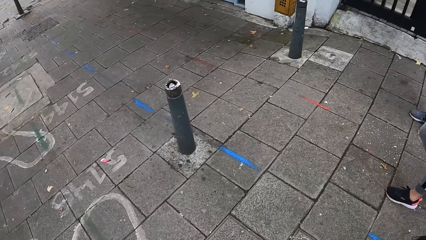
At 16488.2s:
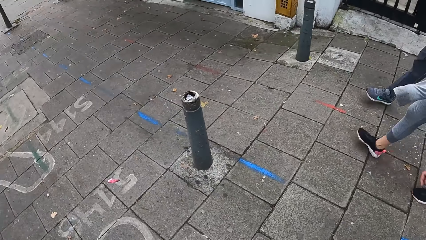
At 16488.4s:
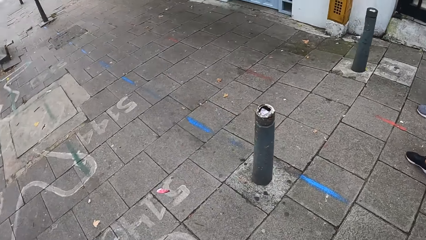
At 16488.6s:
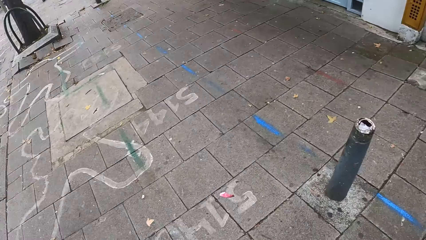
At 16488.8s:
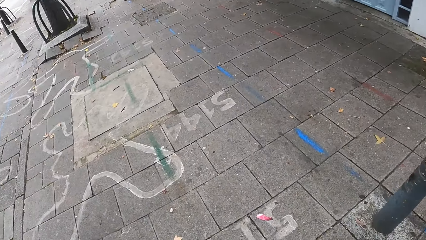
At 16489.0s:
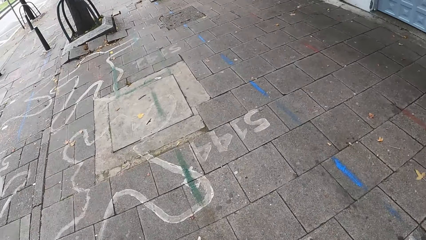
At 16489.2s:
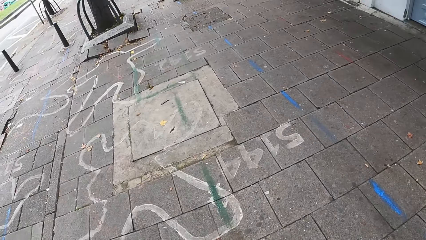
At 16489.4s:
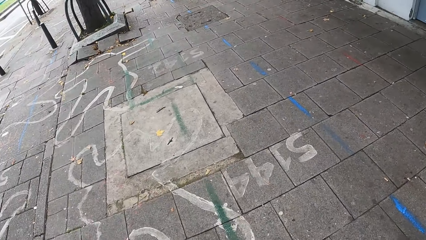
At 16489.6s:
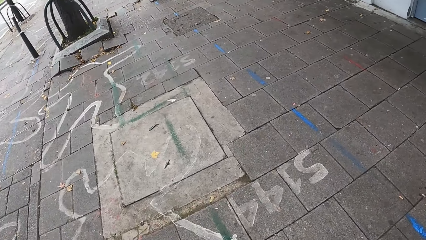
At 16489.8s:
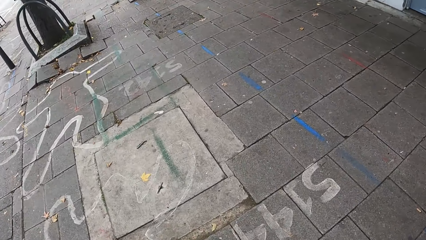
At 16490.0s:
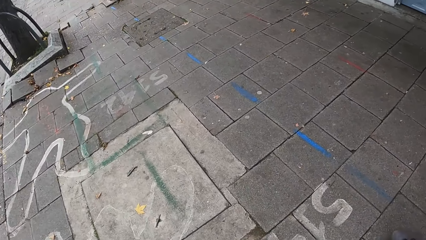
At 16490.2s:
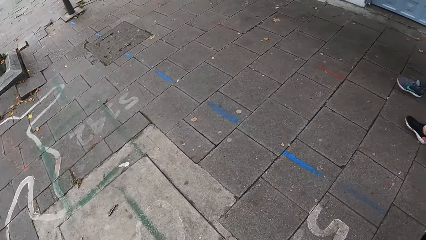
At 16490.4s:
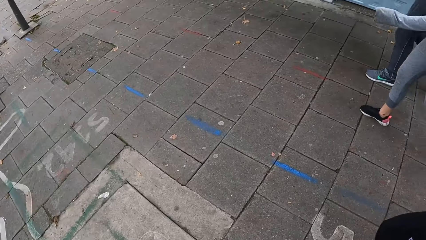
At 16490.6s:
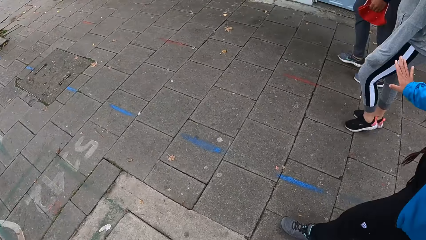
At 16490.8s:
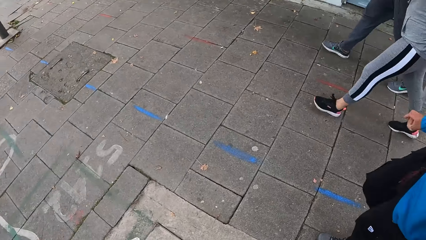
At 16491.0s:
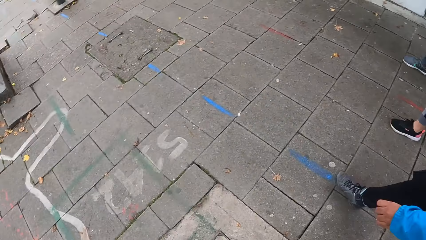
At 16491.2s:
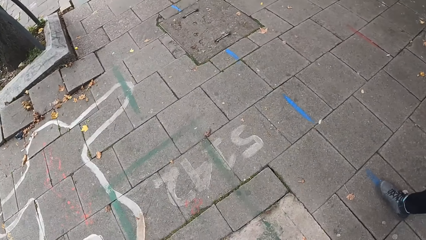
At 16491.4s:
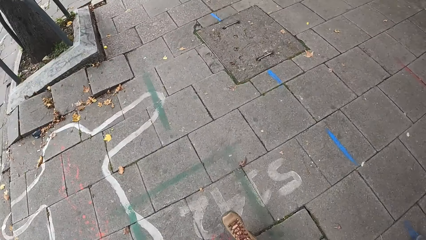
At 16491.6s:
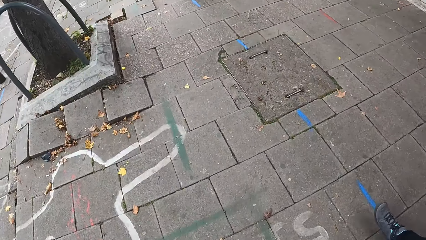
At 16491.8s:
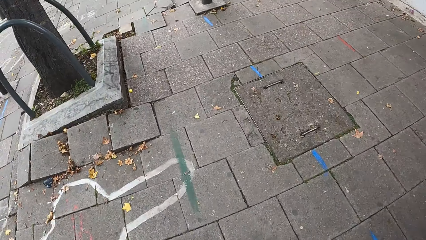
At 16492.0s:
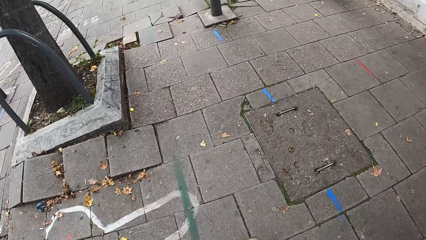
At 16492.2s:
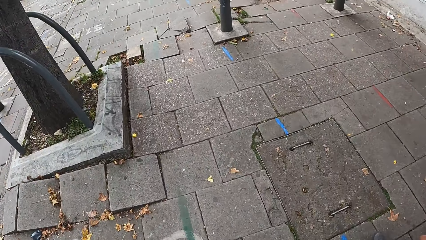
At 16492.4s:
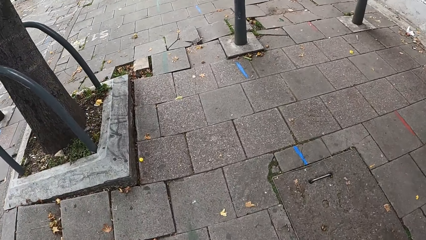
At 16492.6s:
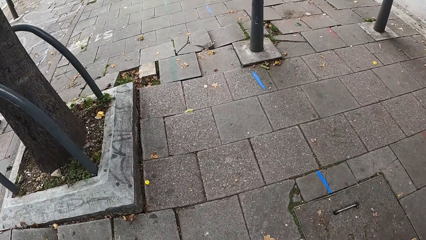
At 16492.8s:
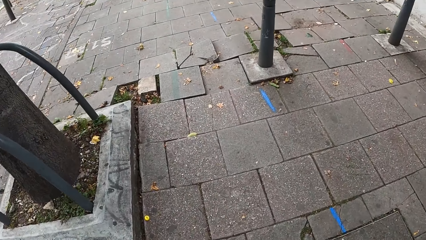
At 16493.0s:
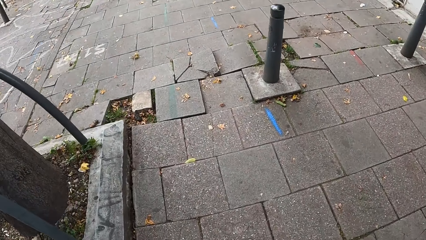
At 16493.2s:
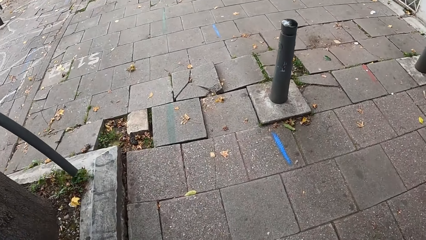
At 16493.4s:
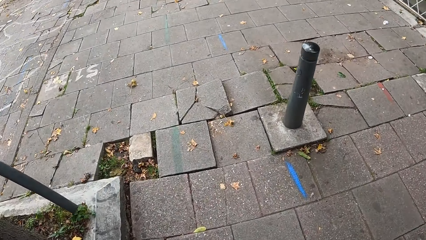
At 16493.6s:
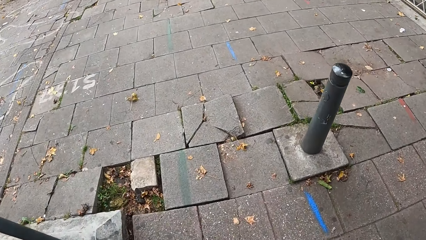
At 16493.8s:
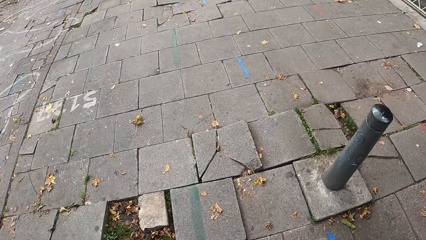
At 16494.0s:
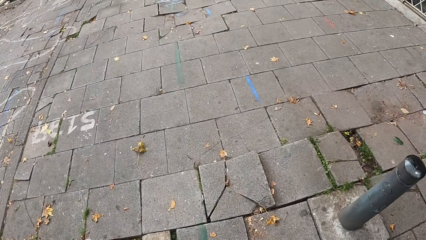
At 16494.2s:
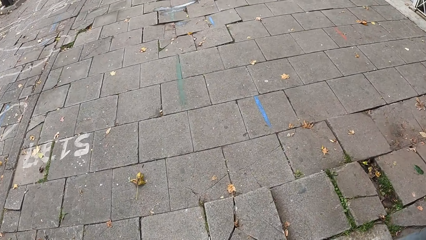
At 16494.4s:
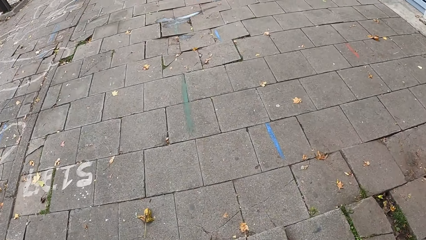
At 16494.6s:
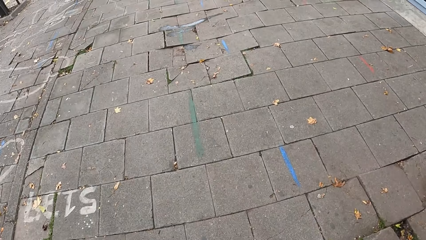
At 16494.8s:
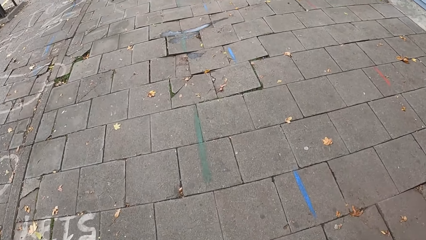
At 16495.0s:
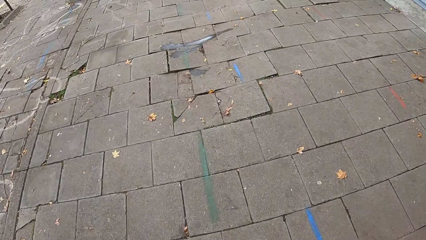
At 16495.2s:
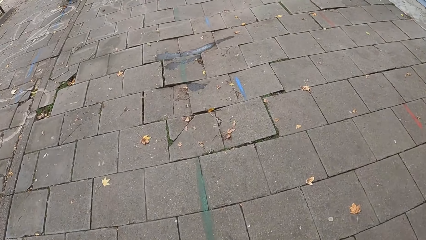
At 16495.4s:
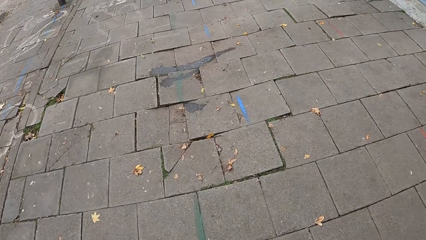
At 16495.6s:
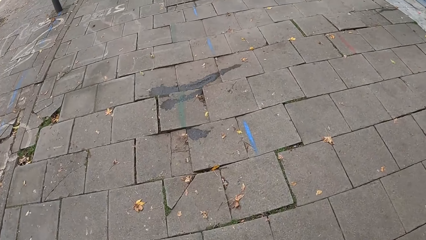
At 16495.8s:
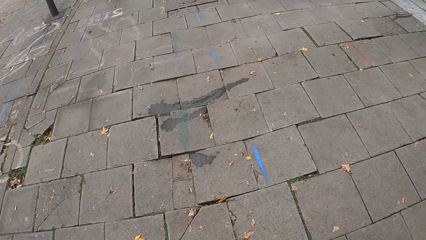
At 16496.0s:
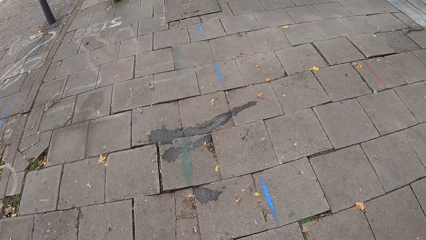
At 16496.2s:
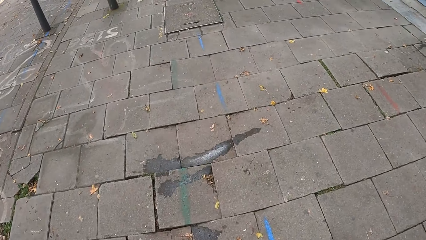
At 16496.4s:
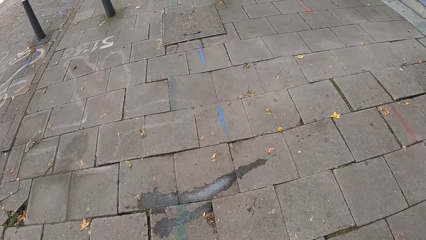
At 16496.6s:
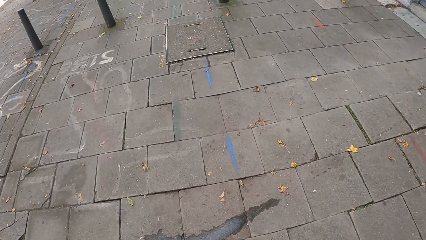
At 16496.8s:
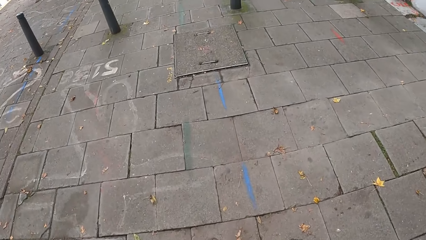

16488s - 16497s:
The camera wearer looks around.

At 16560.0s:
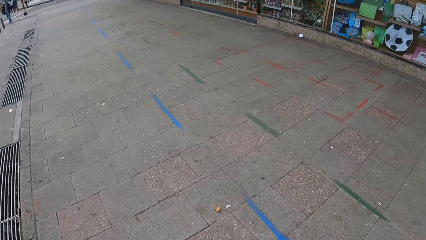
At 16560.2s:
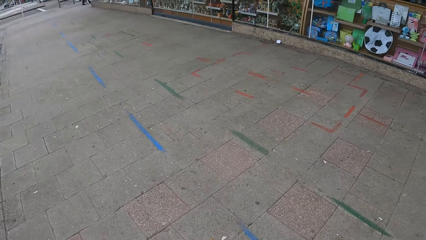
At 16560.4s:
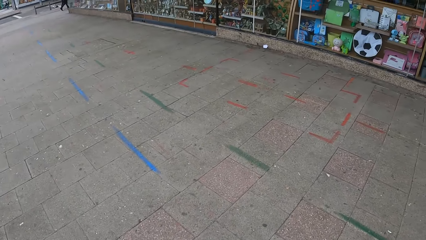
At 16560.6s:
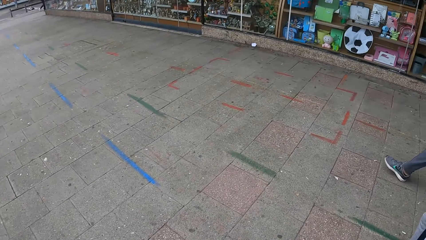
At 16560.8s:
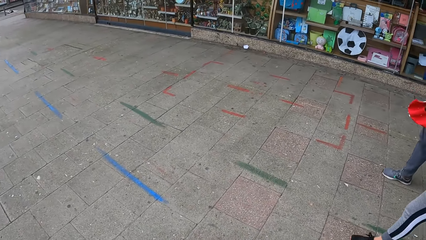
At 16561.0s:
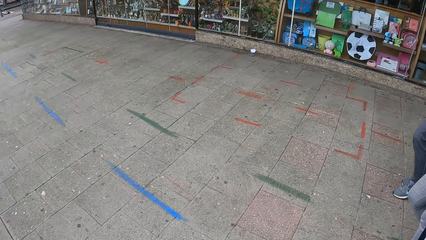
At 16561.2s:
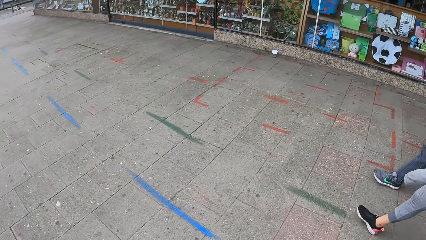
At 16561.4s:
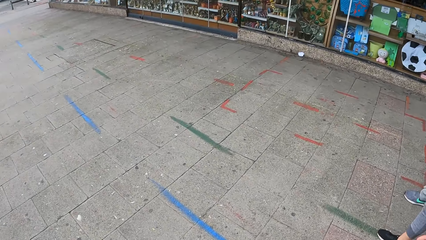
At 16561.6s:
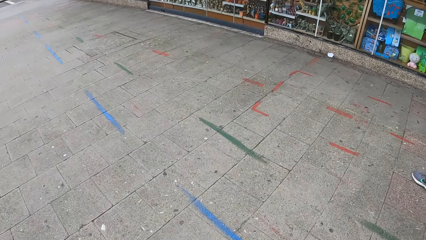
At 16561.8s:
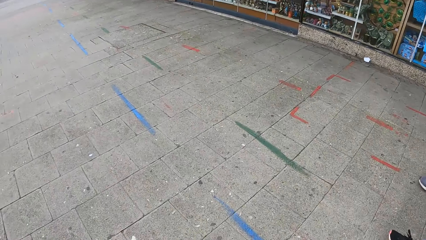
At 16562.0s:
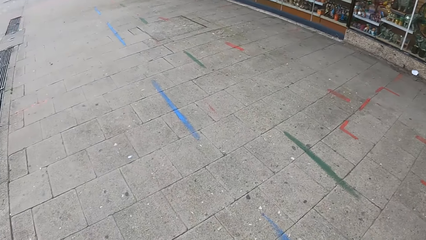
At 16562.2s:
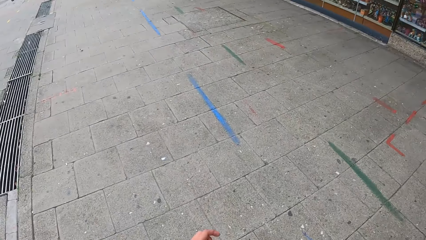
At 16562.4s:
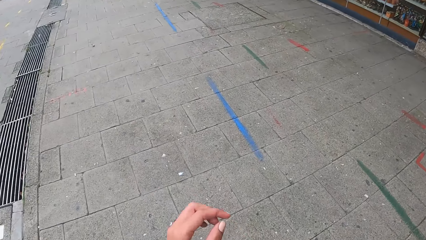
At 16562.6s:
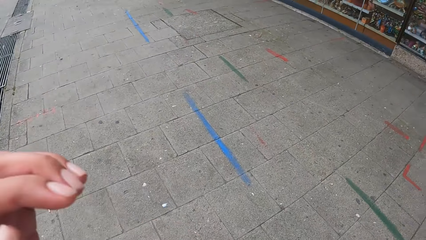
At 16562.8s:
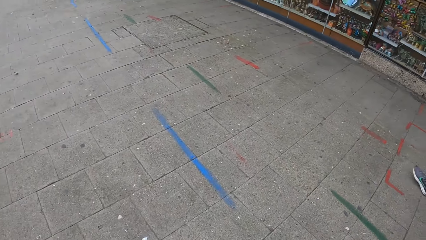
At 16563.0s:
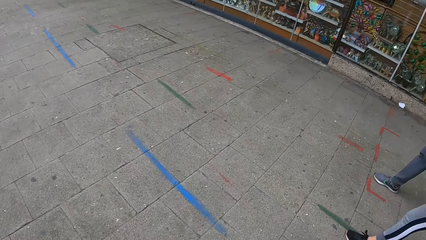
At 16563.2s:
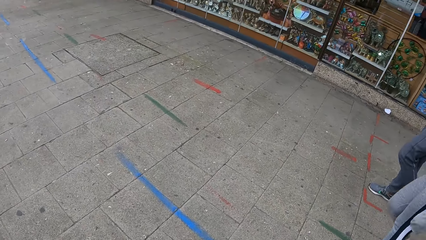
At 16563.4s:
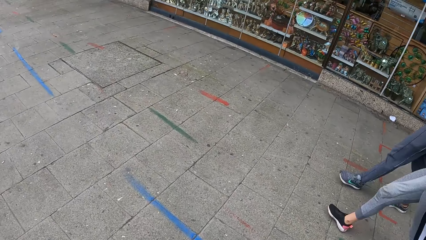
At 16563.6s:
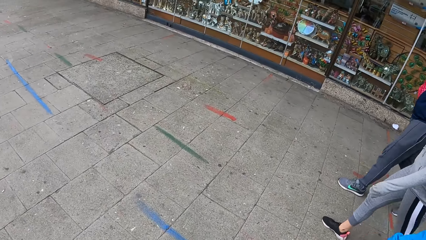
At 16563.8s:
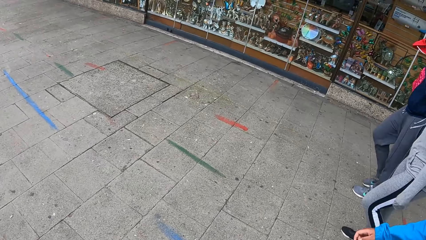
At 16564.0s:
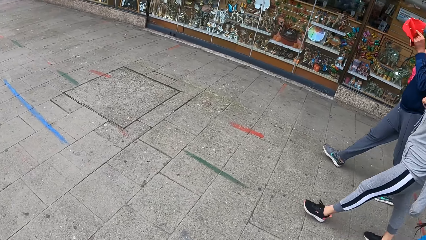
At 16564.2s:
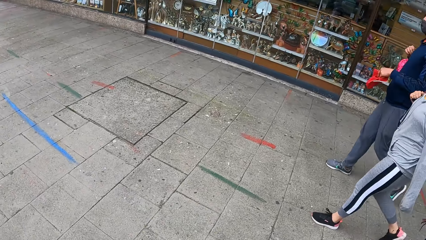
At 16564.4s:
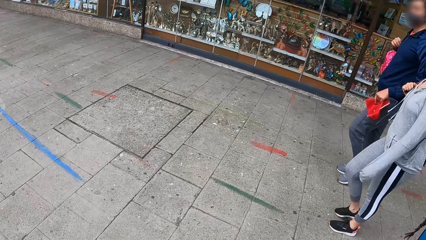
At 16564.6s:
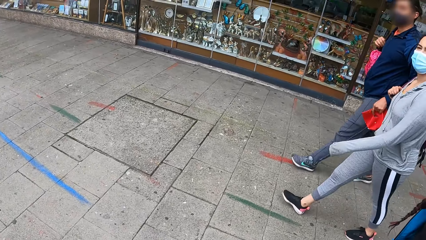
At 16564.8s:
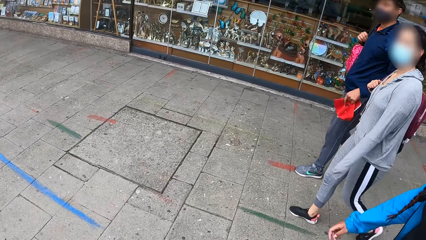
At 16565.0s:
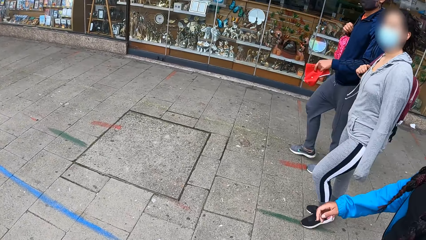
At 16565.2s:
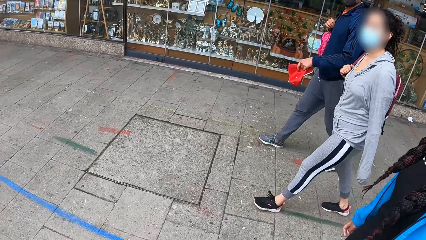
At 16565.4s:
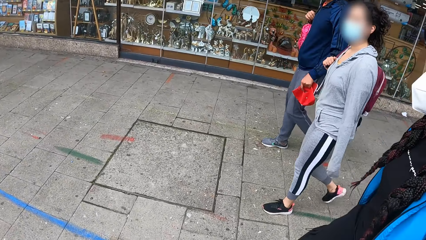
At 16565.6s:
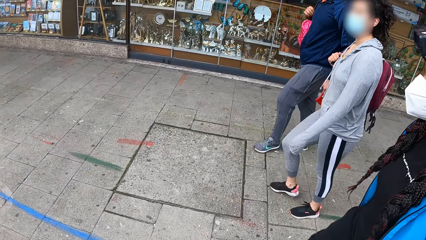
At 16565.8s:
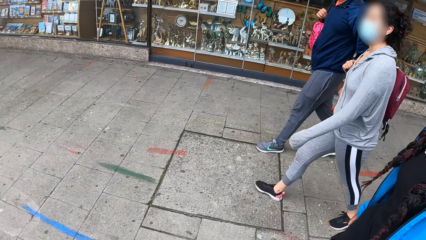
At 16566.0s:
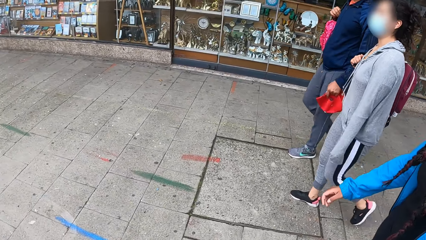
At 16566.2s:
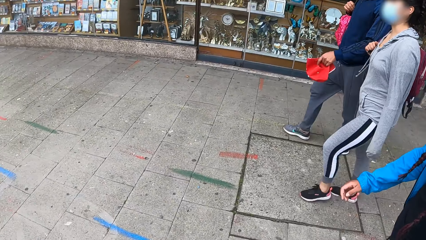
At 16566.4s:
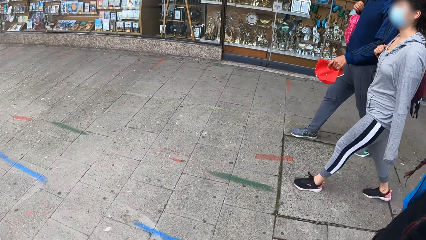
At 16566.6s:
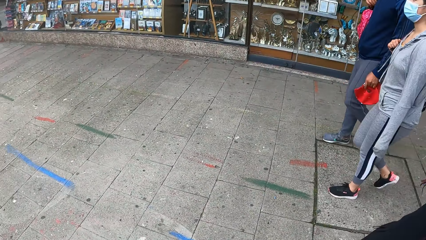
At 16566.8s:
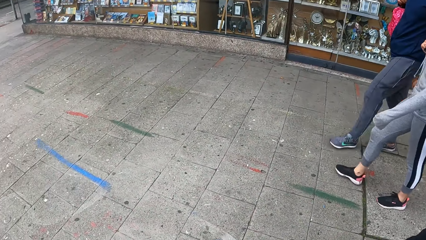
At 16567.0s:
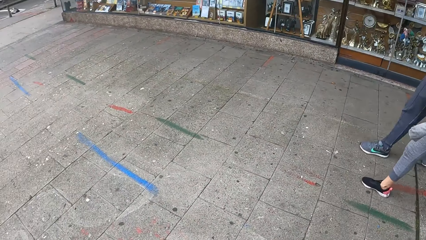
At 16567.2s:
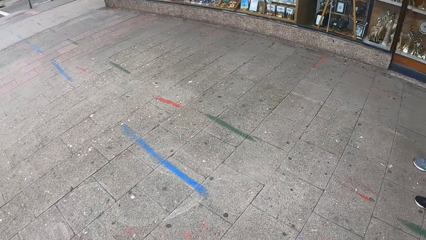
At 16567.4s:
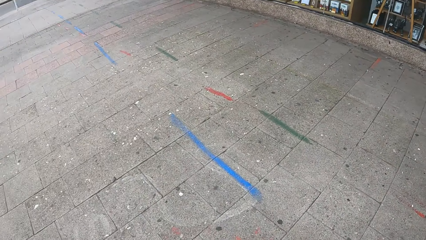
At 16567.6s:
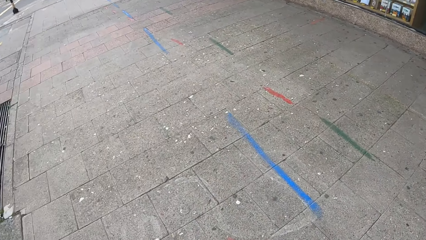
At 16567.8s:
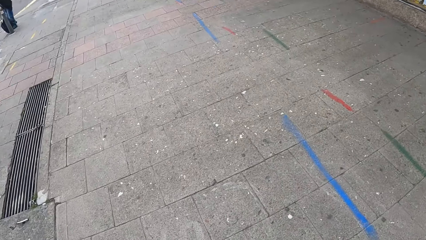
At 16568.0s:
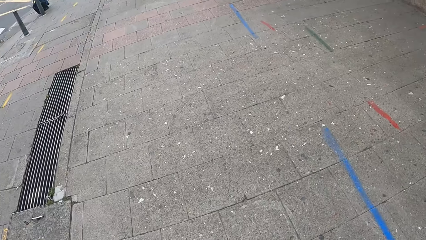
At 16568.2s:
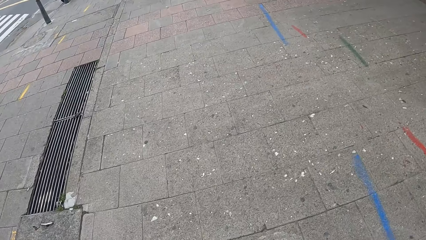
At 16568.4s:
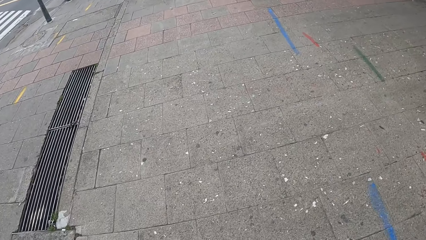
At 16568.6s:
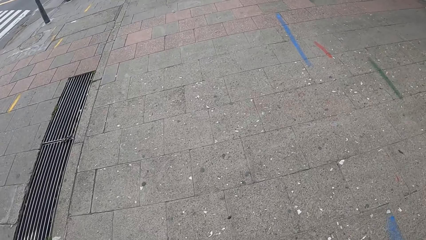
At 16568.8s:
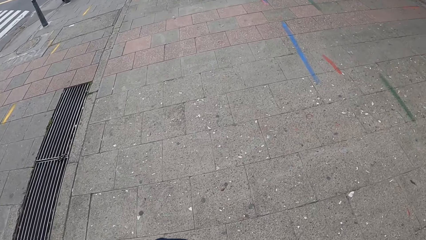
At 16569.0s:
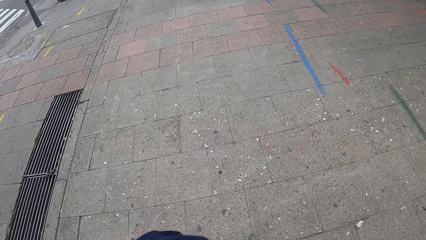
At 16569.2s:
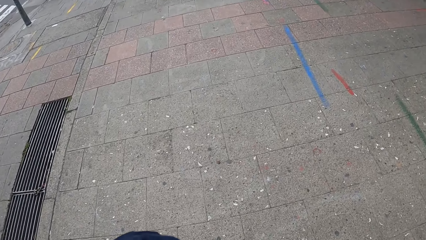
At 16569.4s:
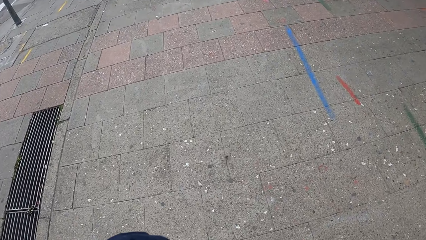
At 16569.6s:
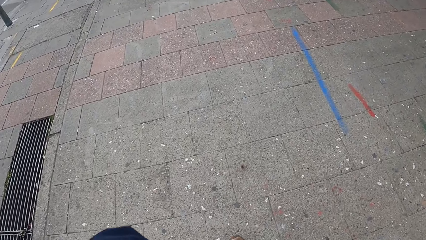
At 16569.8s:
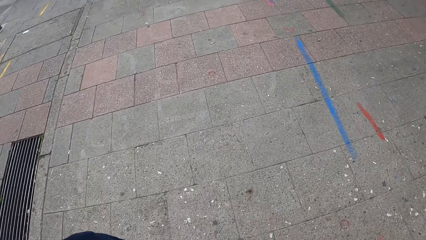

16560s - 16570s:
The camera wearer looks around and lifts a hand. The man holds a cap in his left hand.
